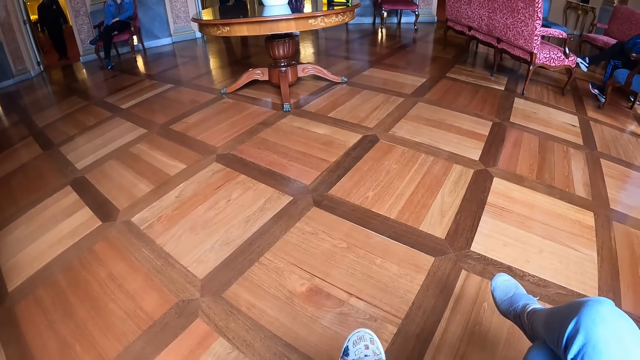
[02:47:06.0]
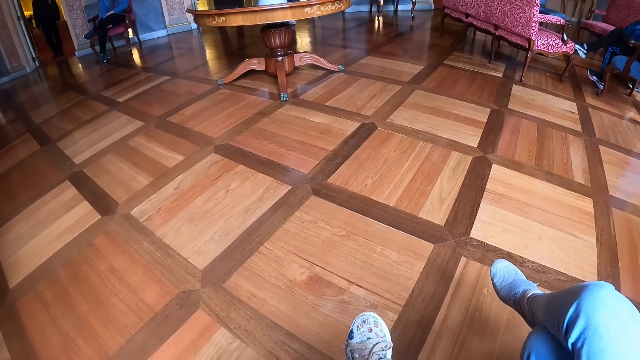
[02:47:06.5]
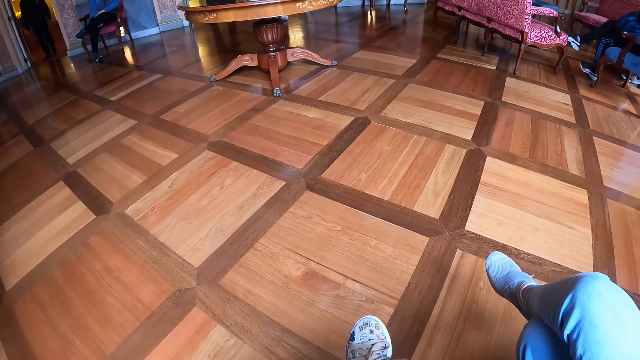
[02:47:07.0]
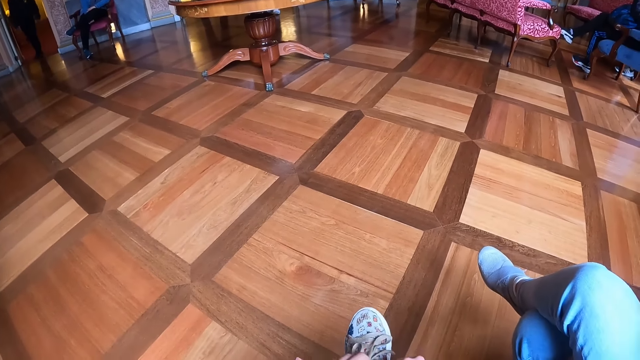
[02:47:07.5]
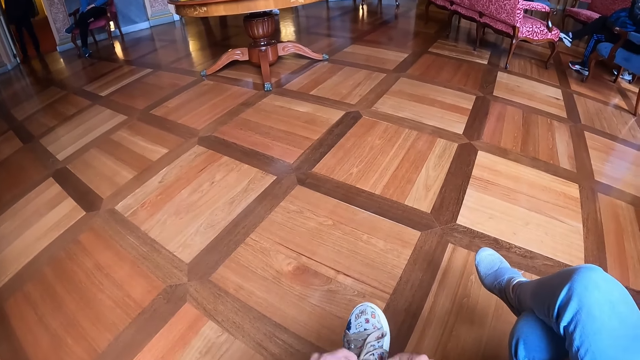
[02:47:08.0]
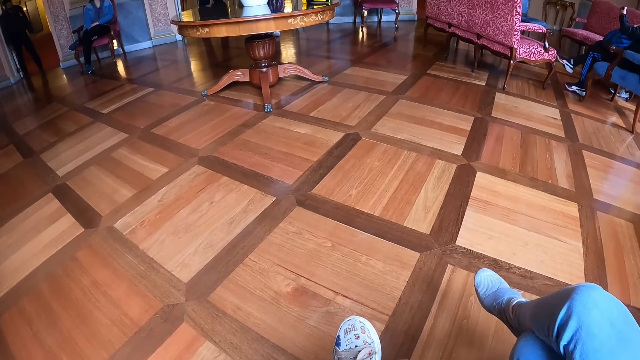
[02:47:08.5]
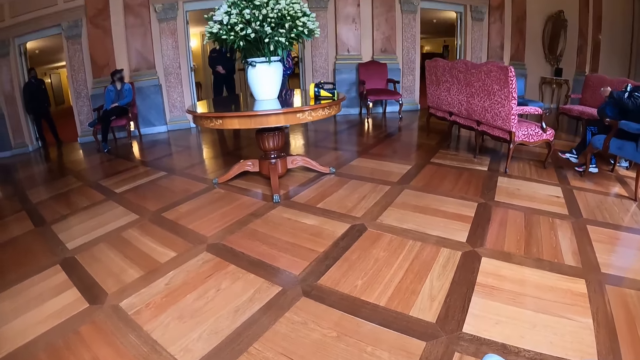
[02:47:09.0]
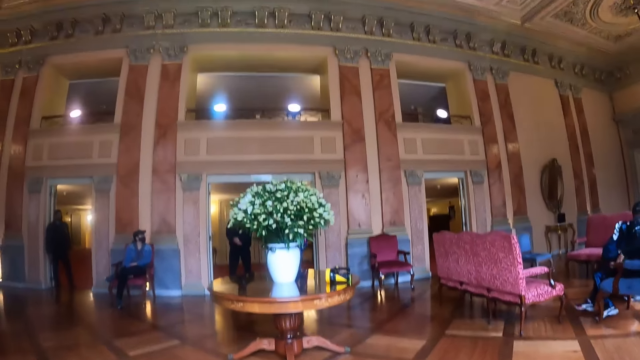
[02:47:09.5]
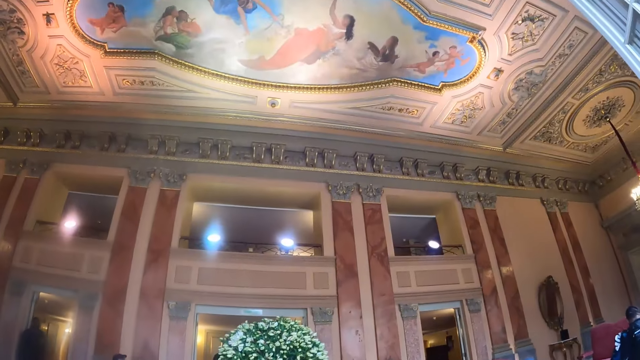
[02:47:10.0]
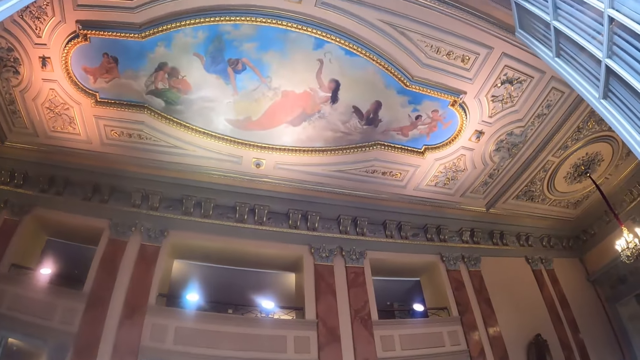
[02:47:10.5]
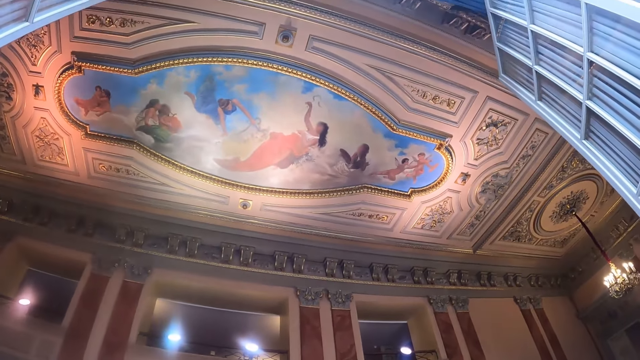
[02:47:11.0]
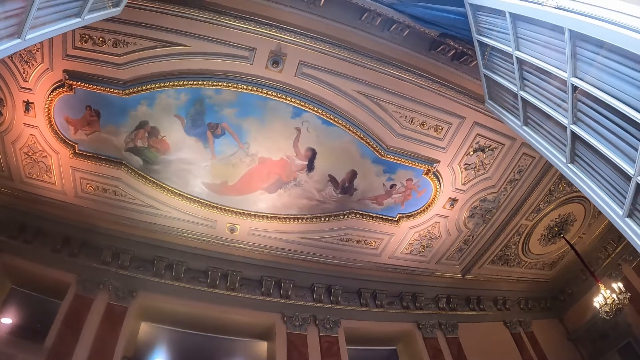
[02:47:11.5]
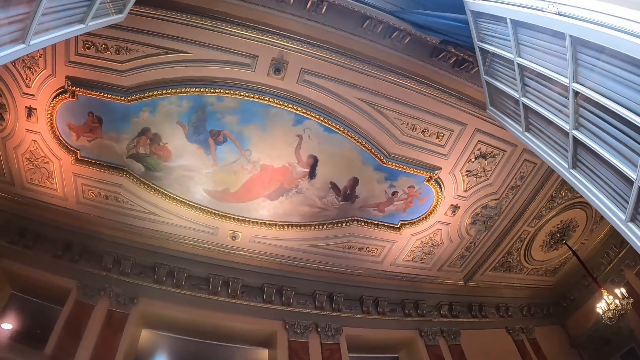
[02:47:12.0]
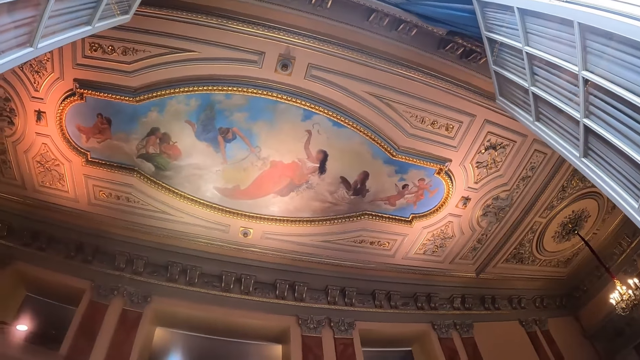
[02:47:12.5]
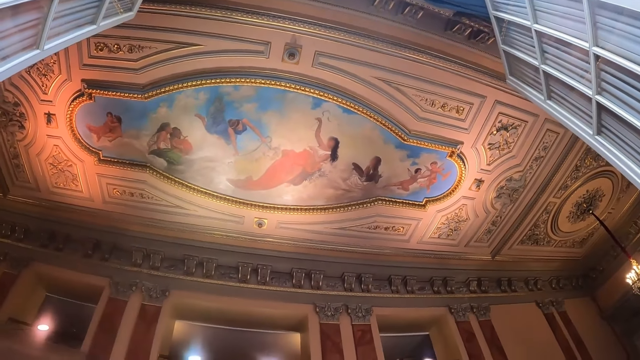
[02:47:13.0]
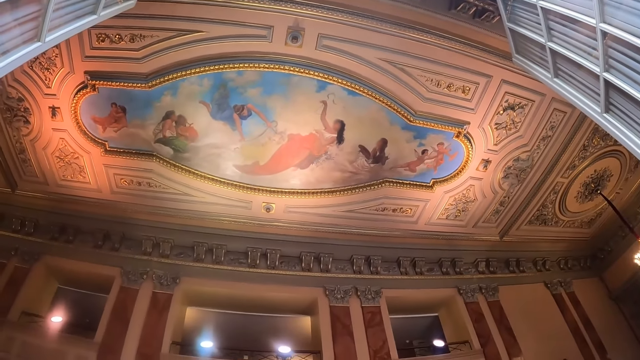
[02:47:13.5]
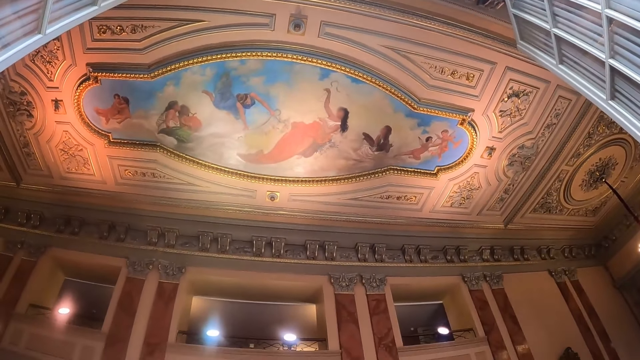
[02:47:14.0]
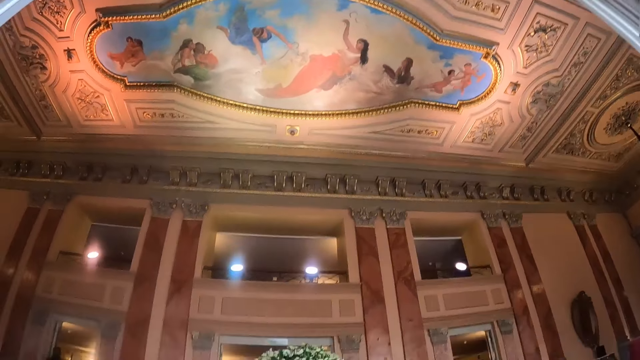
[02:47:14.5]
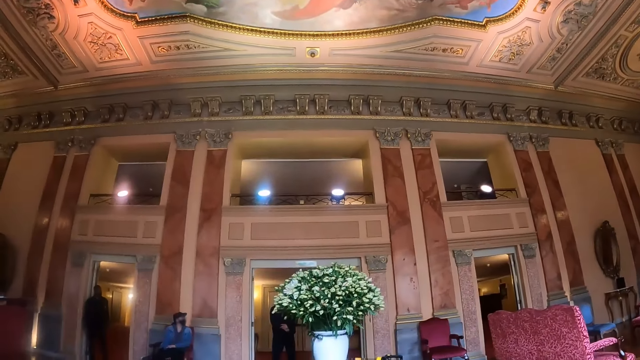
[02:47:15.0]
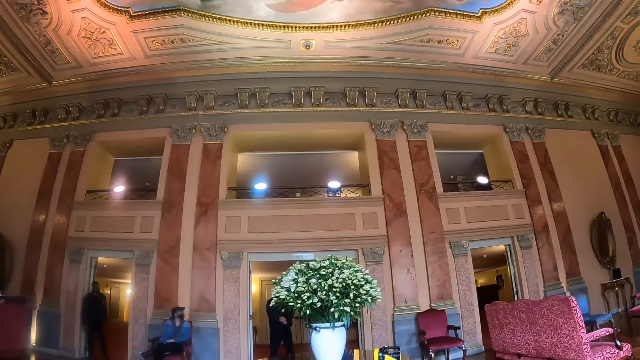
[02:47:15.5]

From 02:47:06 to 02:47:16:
The camera wearer adjusts the shoe laces. They look around.

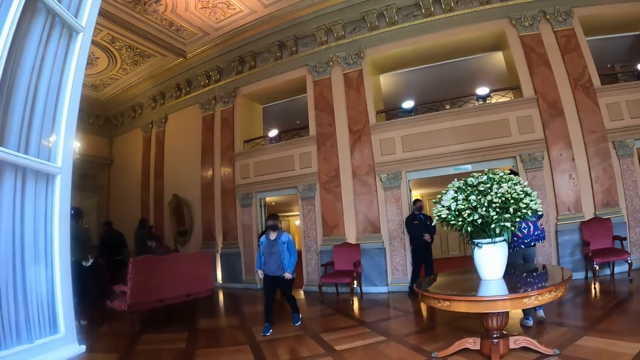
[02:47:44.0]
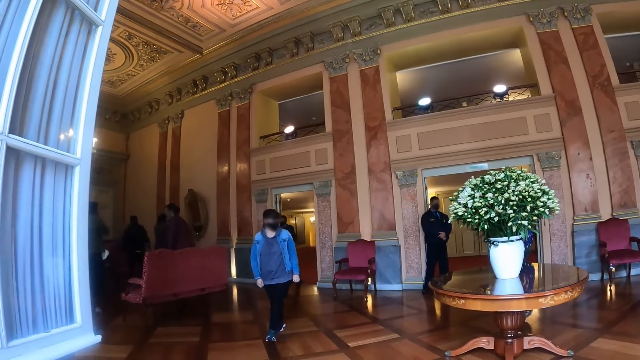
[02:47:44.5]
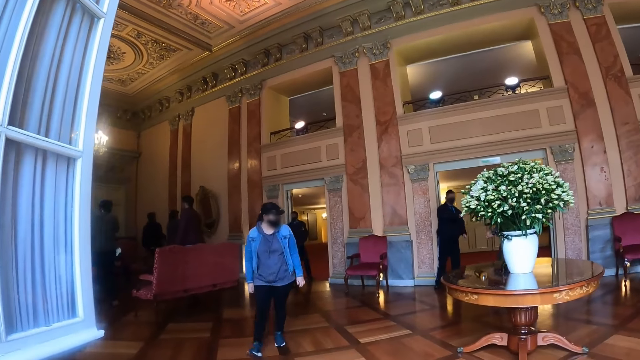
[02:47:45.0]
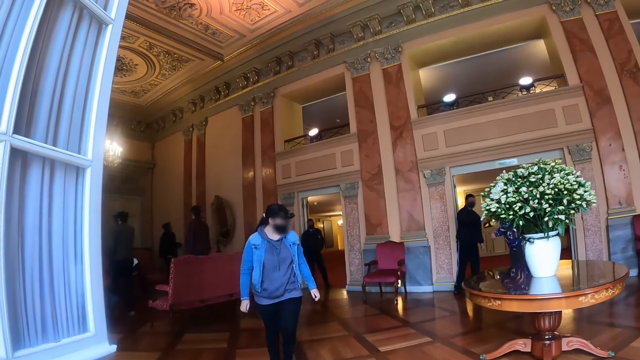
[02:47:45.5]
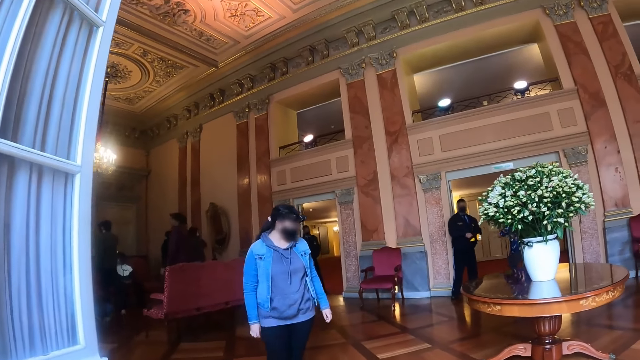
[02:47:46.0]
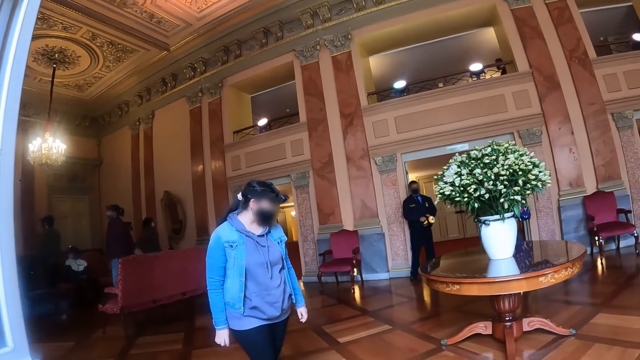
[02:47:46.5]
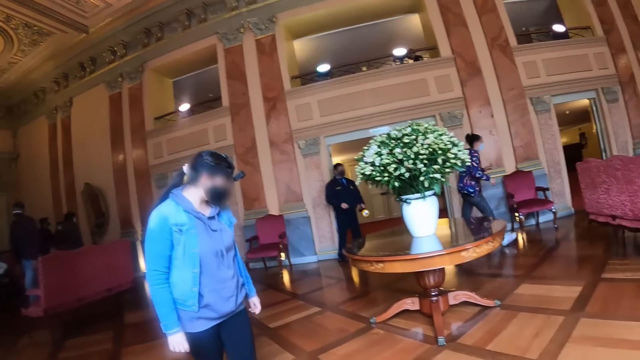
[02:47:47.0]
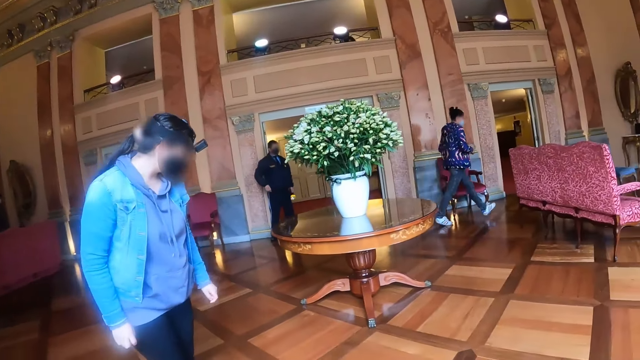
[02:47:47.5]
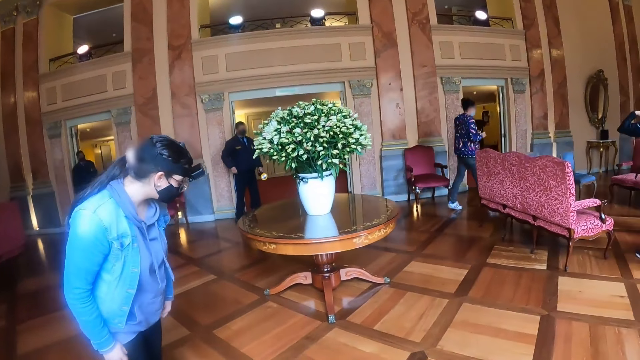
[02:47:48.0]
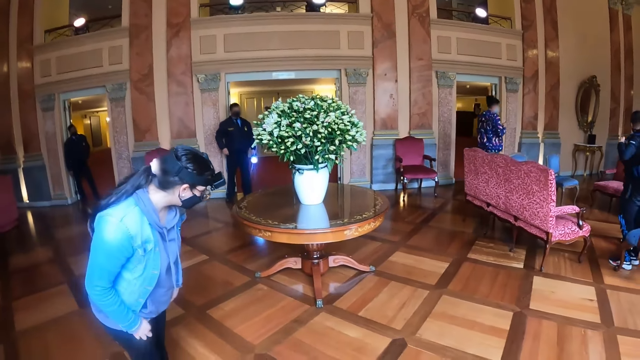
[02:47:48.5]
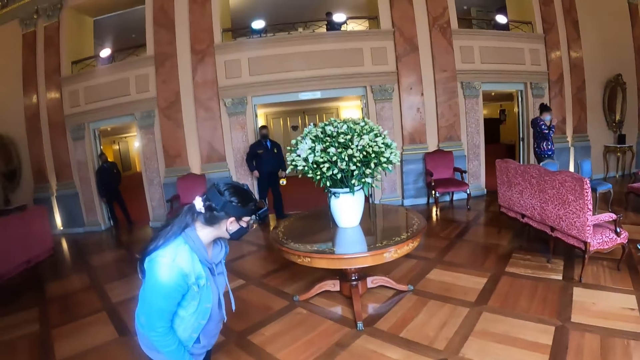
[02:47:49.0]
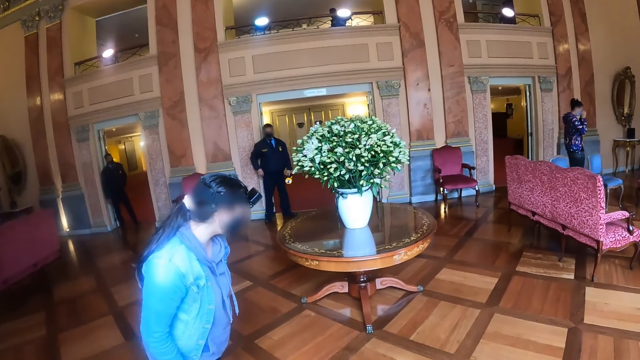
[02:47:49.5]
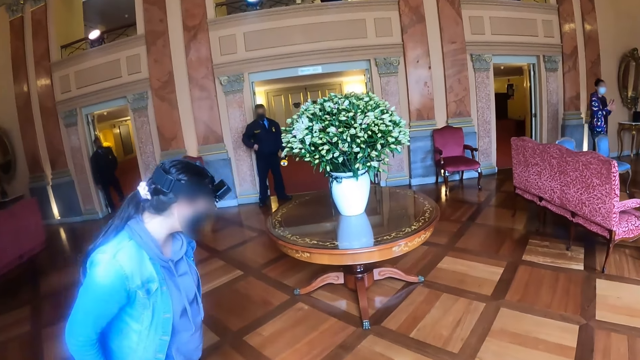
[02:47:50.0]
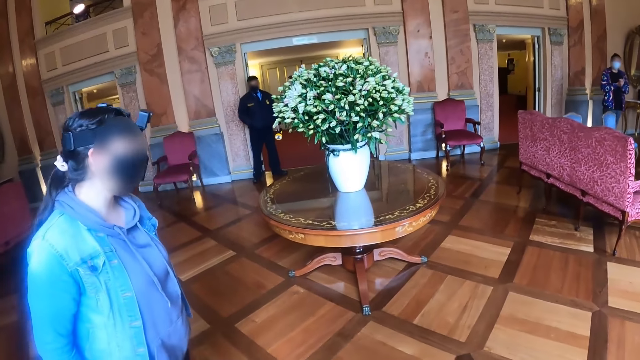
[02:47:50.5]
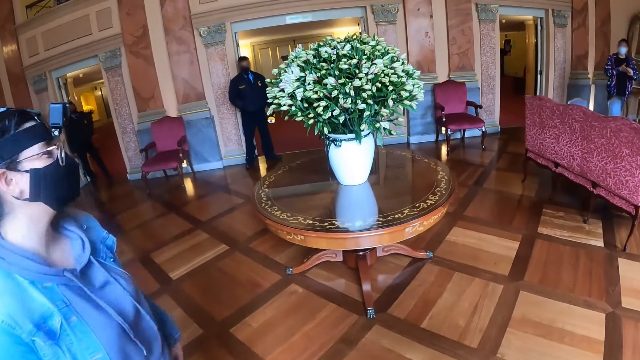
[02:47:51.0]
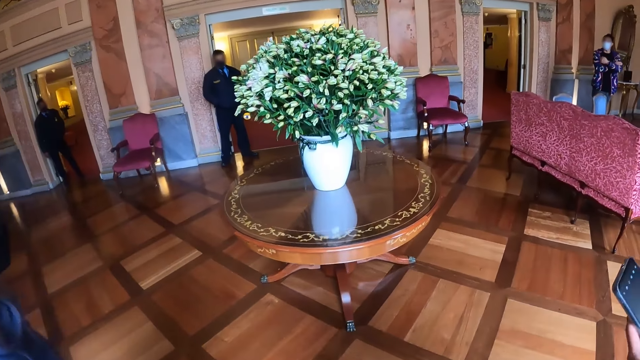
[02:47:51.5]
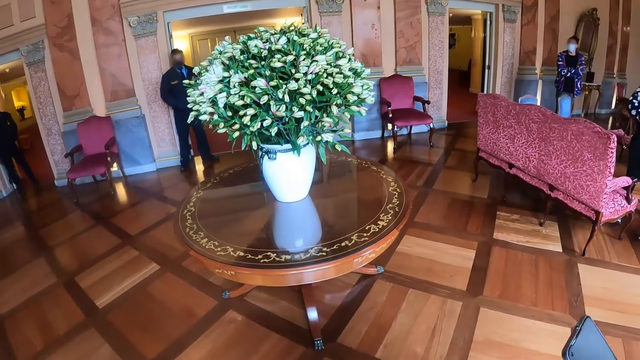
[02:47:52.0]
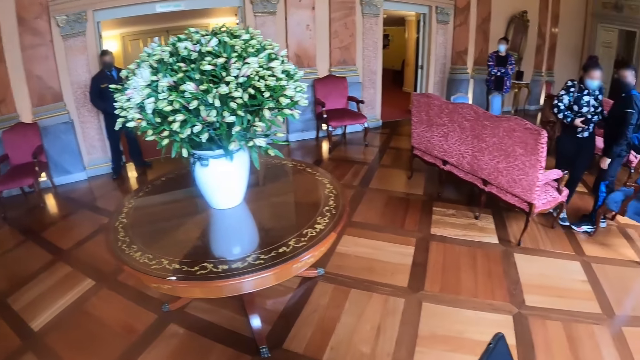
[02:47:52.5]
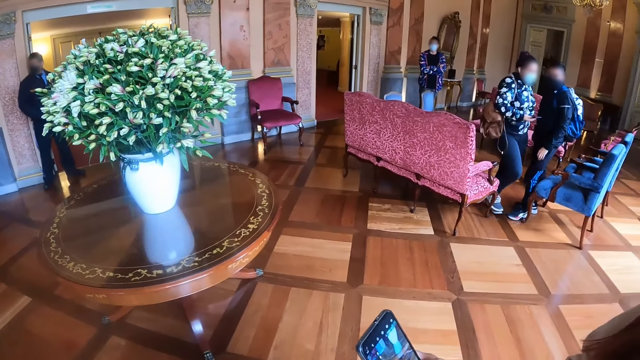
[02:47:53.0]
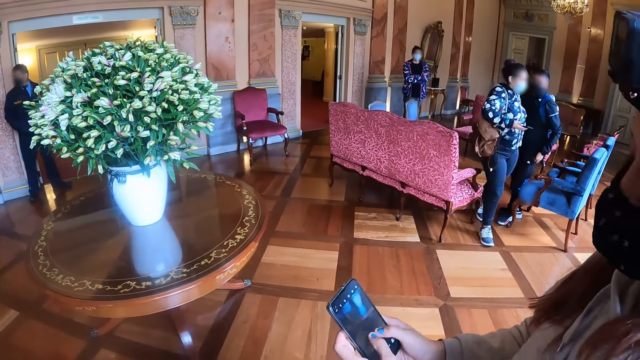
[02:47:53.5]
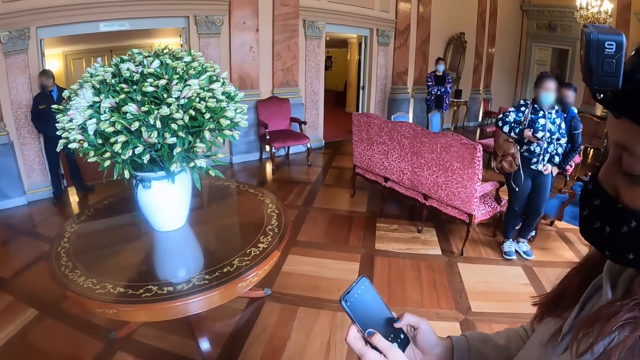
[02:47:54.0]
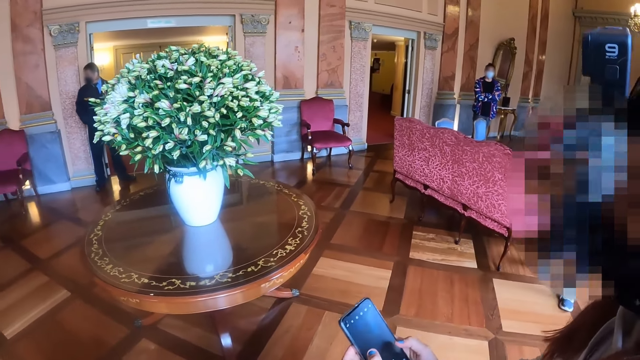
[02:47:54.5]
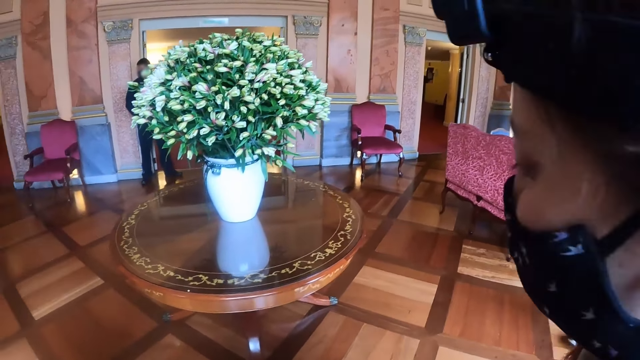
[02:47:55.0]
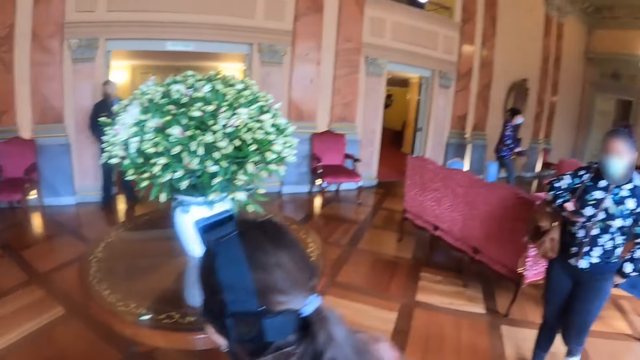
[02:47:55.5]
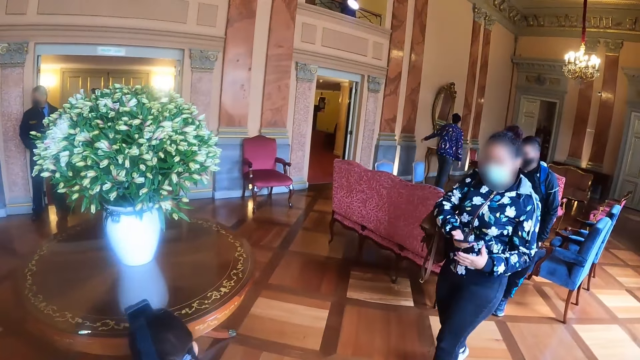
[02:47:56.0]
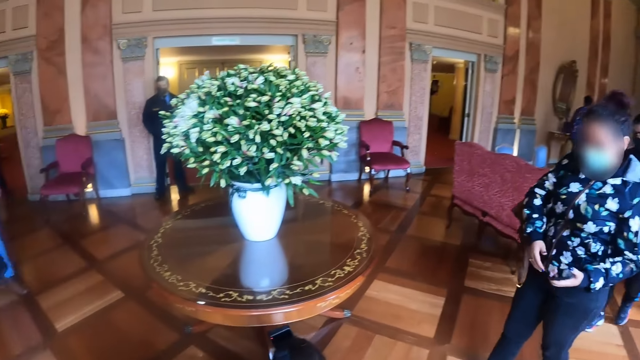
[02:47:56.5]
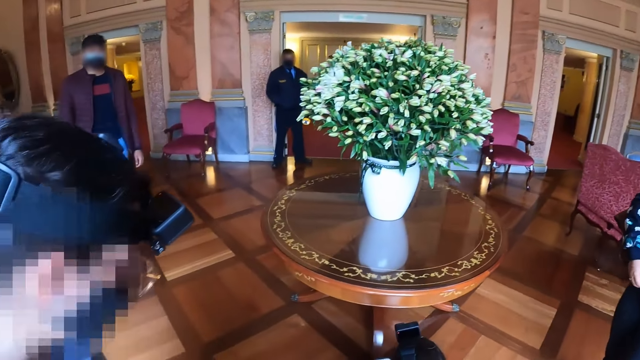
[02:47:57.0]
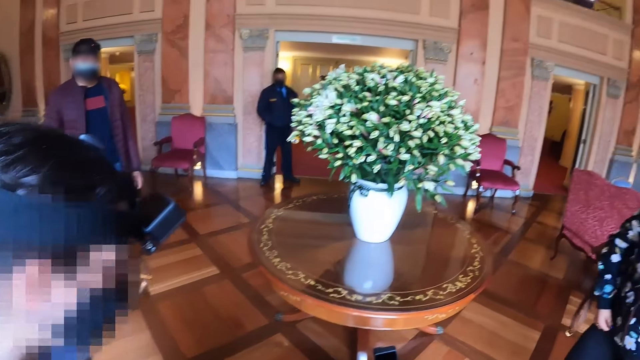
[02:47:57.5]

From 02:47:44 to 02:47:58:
A person walks around and looks at the table. The camera wearer walks around. They look around.
